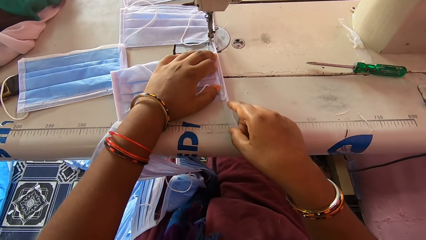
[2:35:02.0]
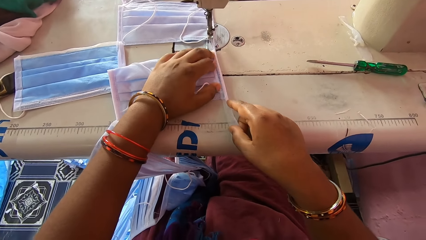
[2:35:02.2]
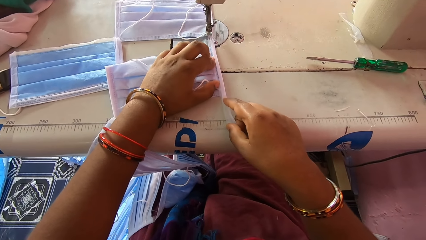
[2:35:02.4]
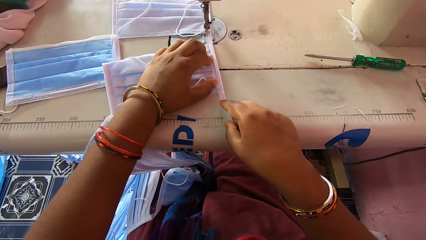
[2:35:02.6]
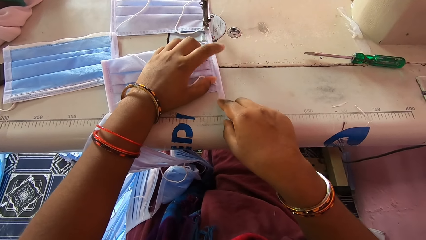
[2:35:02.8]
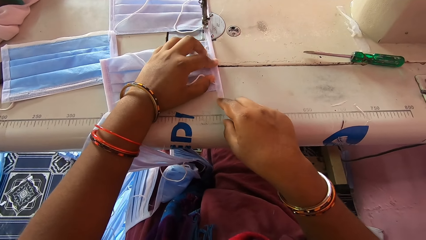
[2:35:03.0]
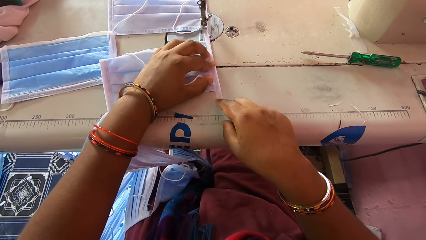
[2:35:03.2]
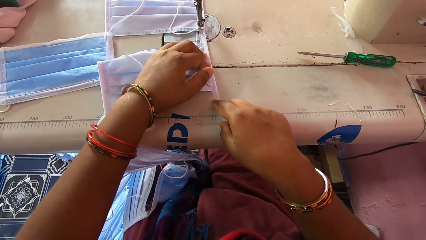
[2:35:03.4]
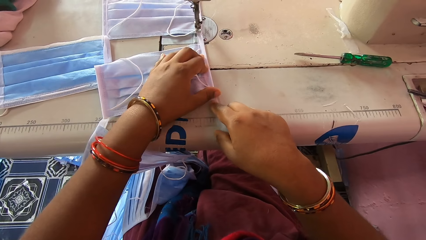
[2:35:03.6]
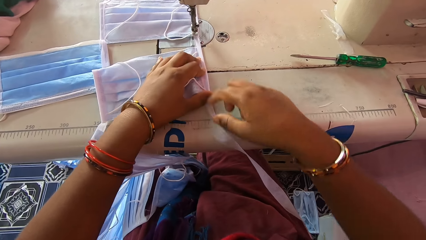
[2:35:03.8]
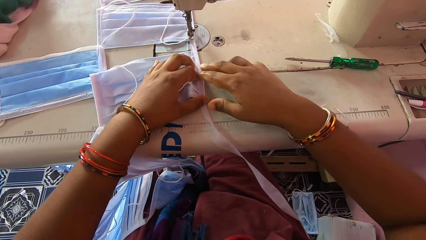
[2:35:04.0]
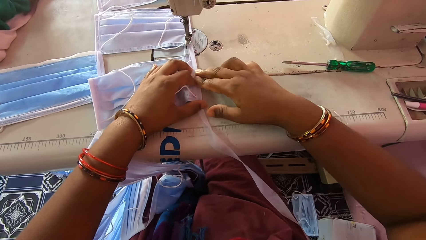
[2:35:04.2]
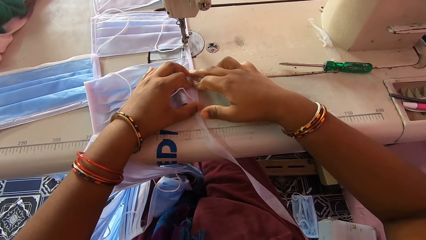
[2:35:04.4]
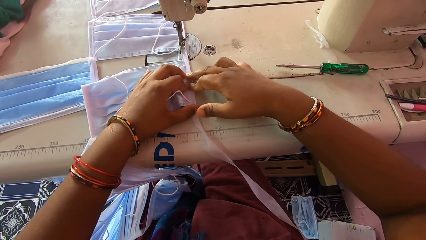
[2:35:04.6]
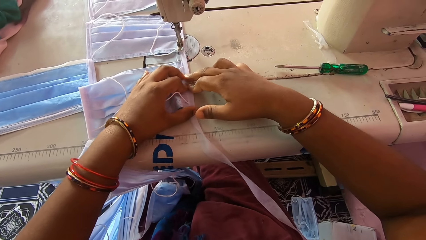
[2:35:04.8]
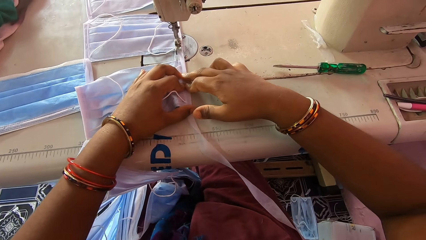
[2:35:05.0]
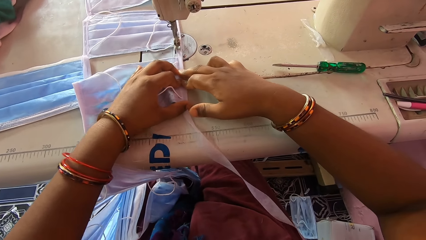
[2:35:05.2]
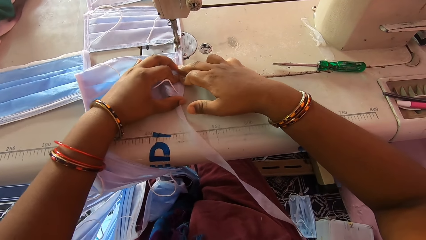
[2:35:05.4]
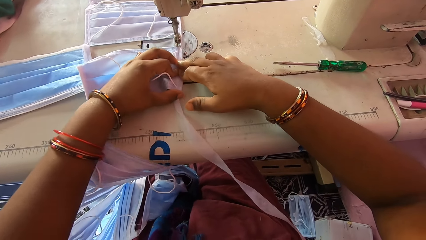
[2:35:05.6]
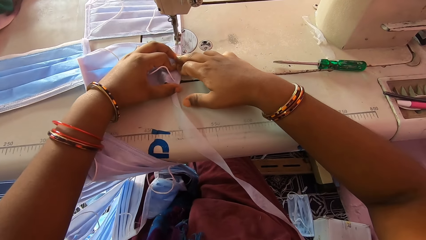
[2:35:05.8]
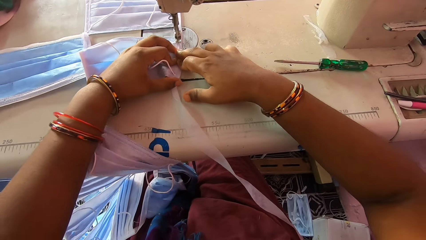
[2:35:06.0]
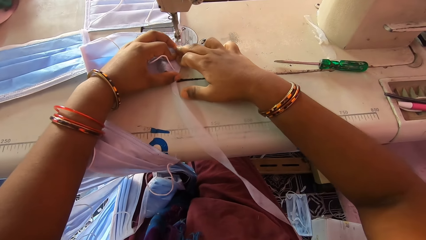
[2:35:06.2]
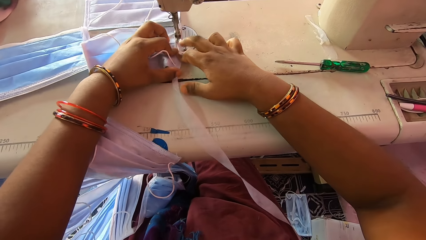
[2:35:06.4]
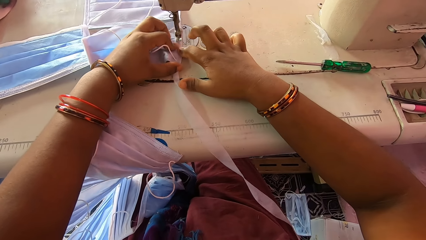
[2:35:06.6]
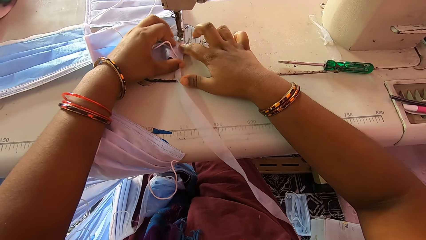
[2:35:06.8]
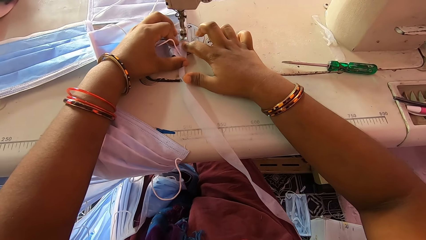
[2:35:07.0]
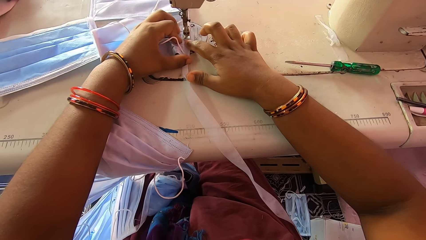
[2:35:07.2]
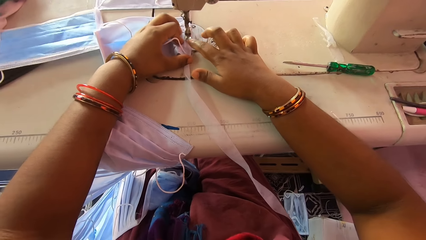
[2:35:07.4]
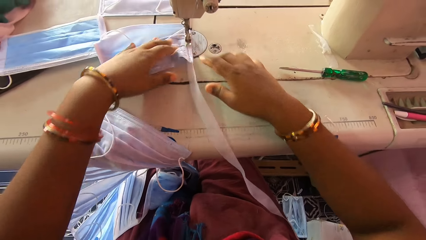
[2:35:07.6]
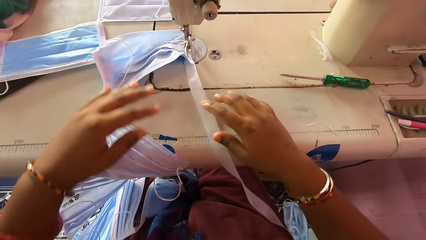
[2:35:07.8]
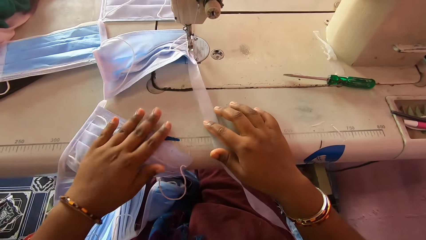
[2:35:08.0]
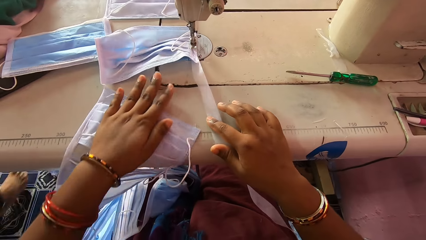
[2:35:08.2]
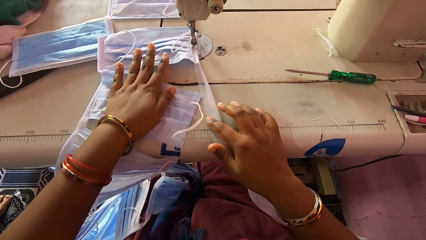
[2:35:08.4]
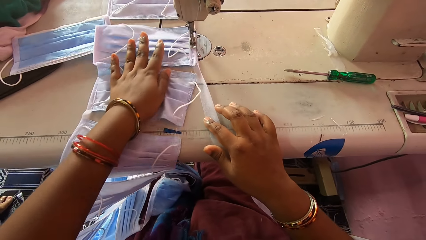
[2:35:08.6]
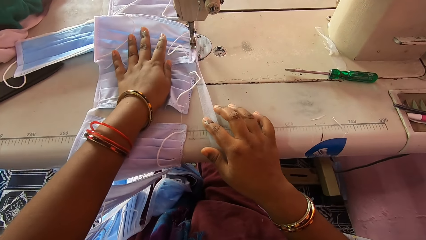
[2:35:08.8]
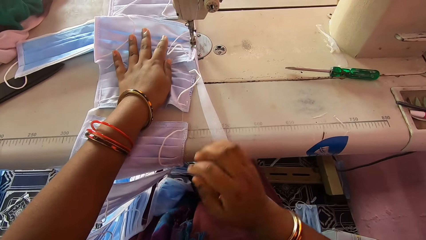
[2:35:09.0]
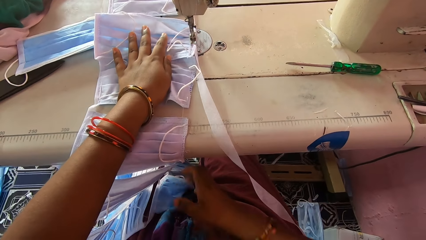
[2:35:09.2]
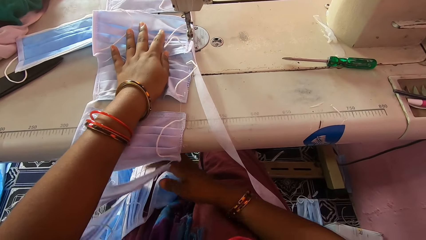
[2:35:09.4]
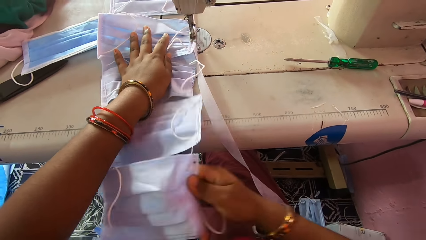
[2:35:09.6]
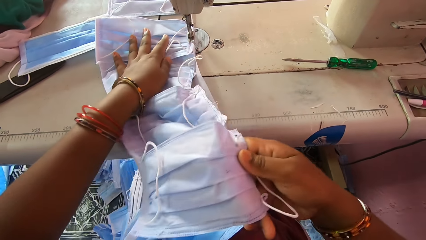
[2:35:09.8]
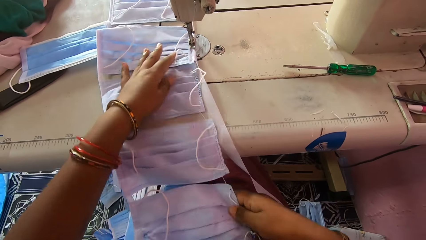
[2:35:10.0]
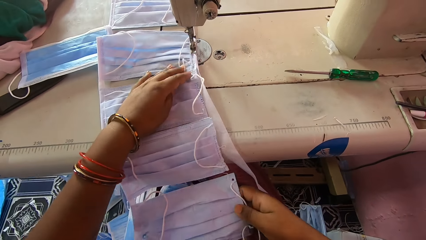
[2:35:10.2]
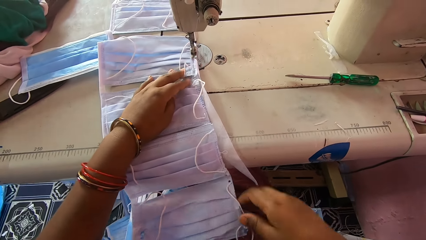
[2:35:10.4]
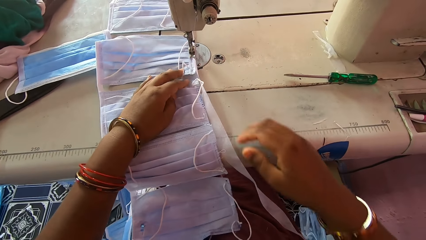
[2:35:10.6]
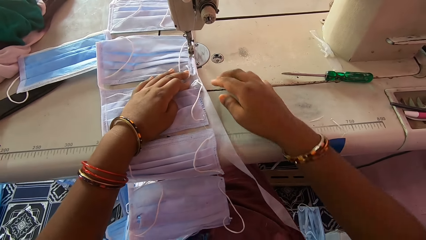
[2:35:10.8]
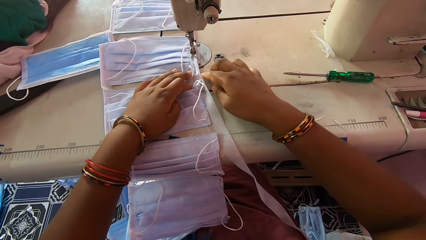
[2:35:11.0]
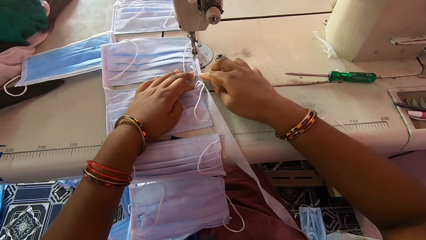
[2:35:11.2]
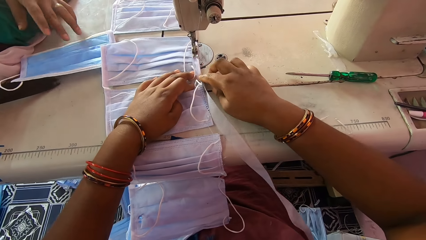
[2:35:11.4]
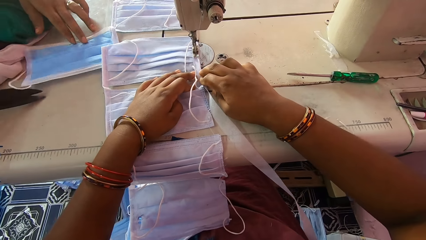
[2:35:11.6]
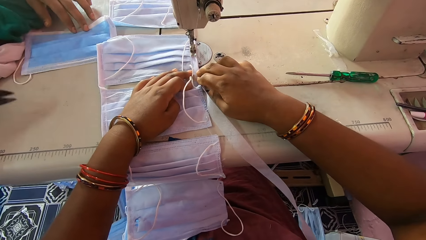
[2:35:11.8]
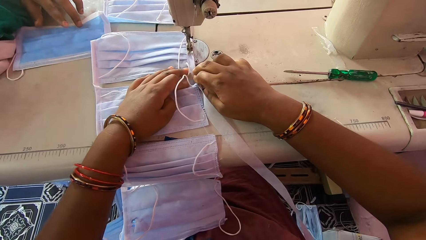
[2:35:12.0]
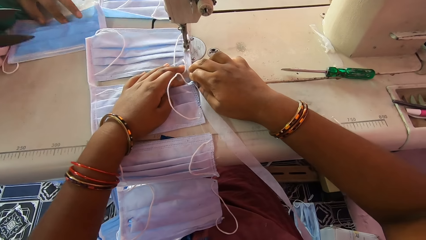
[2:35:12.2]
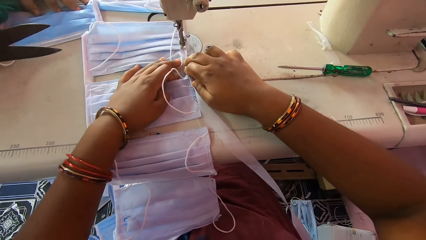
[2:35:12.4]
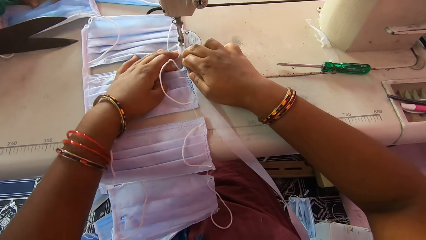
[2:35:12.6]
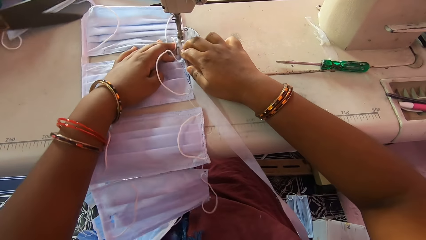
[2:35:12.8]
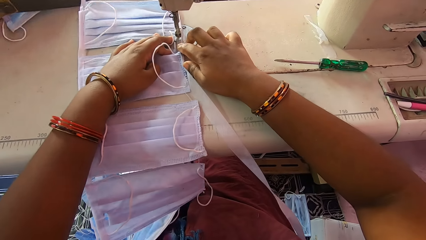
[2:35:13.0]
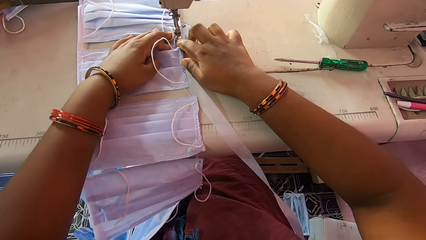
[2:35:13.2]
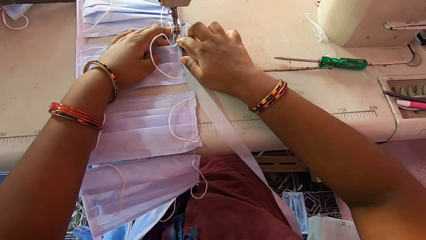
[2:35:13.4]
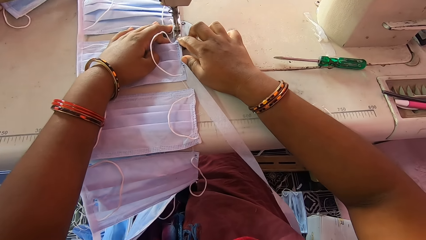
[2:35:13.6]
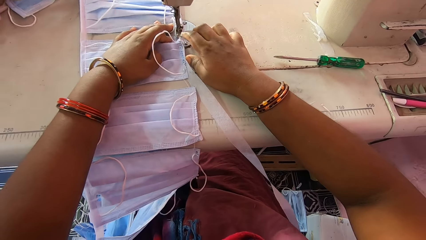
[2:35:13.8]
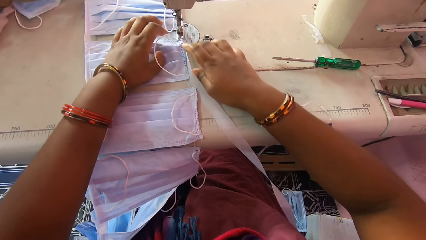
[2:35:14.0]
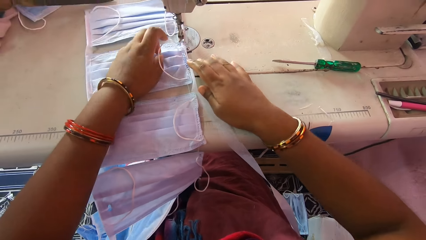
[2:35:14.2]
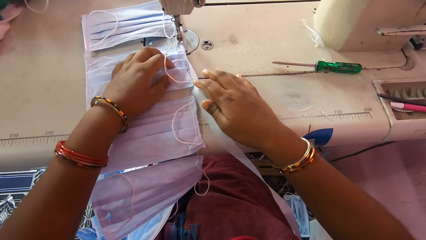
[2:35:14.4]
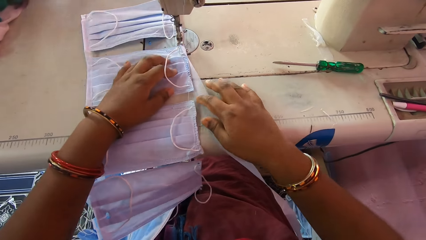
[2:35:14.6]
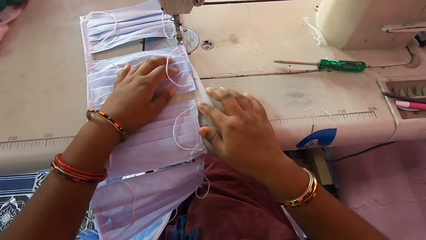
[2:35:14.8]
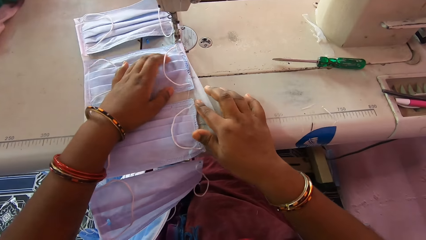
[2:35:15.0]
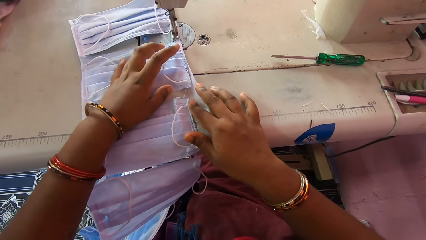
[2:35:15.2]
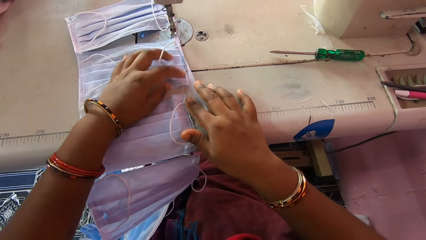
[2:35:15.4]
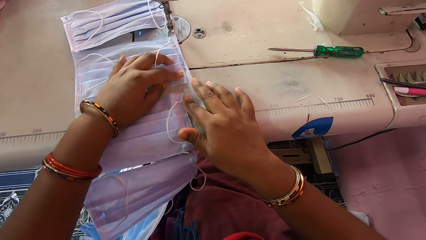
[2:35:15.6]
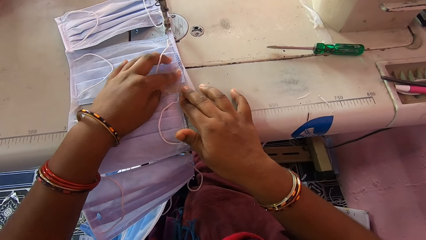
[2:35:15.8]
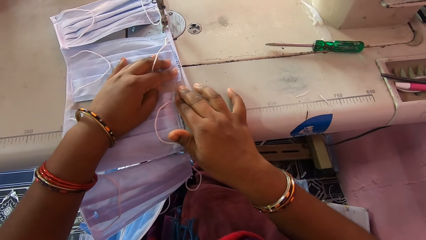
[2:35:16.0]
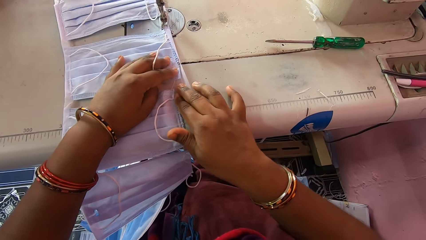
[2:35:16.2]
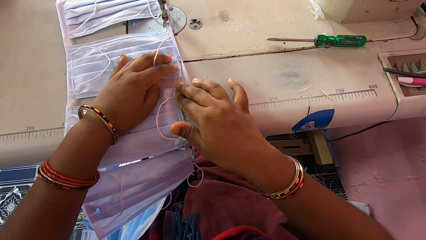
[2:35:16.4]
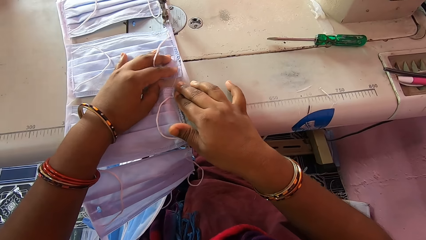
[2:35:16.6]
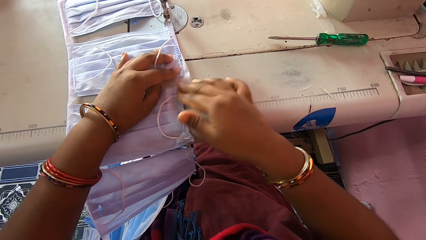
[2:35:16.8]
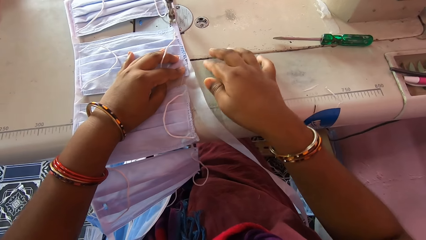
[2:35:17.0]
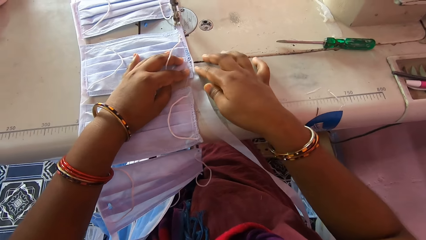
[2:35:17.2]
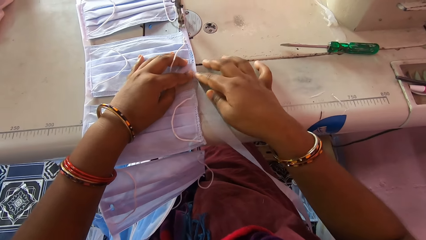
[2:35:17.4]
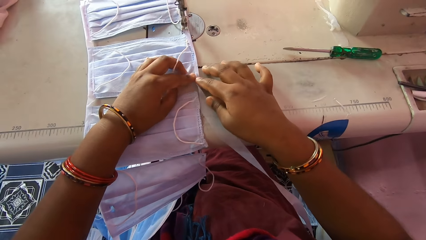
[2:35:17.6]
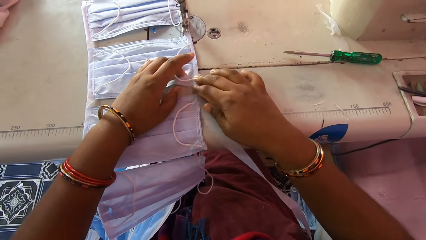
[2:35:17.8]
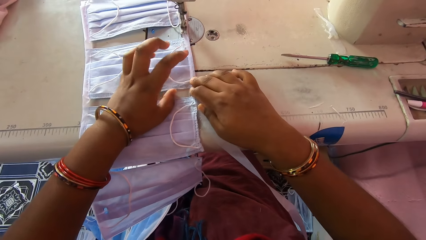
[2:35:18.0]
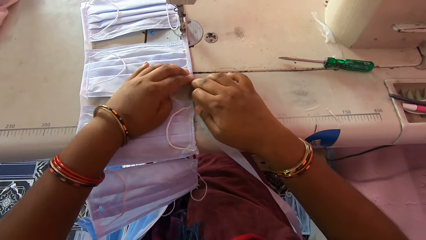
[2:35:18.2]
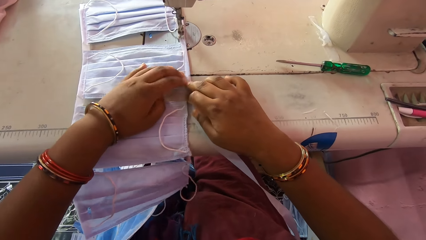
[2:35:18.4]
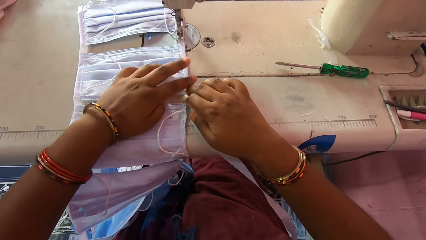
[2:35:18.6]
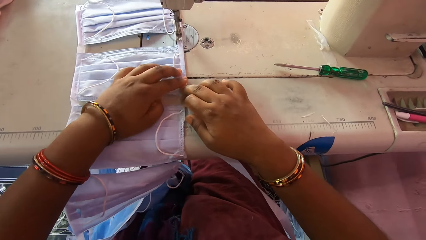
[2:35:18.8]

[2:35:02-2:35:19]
The camera wearer smoothens a mask. She sews the mask or nose mask with the sewing machine. She adjusts the nose mask on the machine bed with her left hand. She adjusts other nose masks with her right hand. She picks up the mask. She folds the stay tape around the edge of the nose mask with her hands. She smoothens the mask. She sews the nose mask with the sewing machine. She adjusts the nose mask on the machine bed with her left hand. She folds the stay tape around the edge of the nose mask with her hands. She smoothens the mask.
